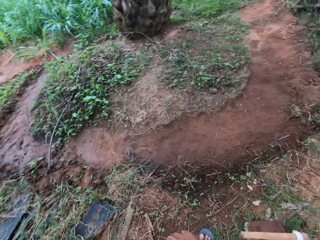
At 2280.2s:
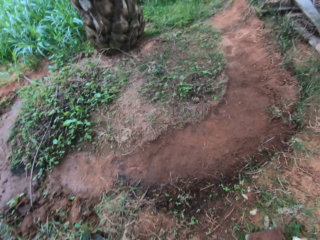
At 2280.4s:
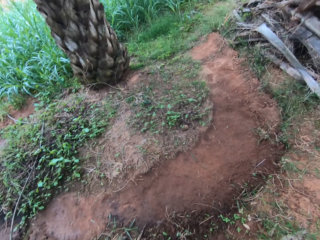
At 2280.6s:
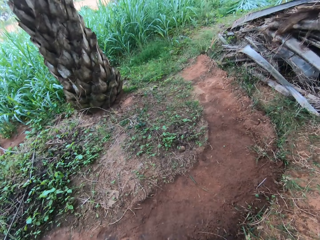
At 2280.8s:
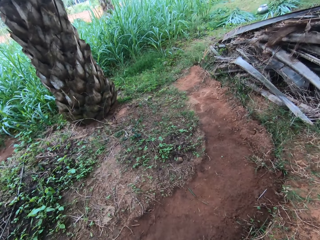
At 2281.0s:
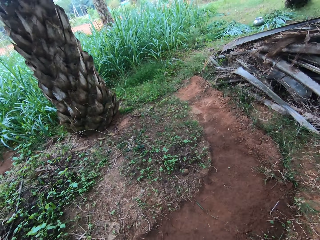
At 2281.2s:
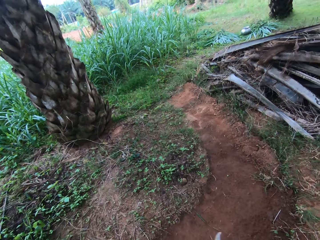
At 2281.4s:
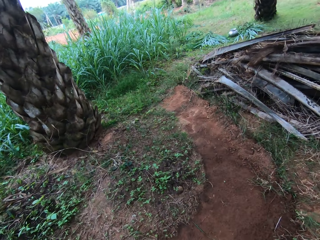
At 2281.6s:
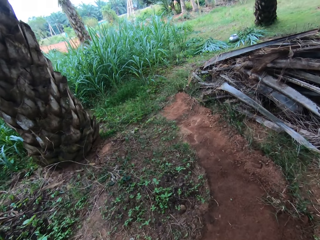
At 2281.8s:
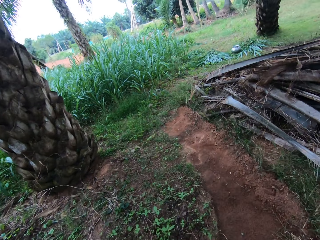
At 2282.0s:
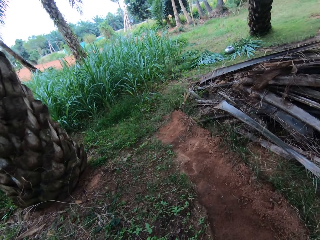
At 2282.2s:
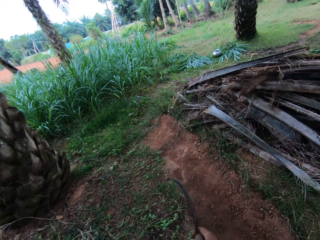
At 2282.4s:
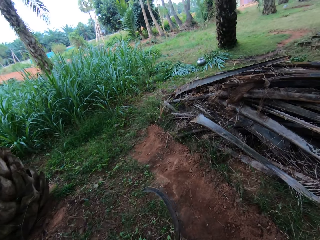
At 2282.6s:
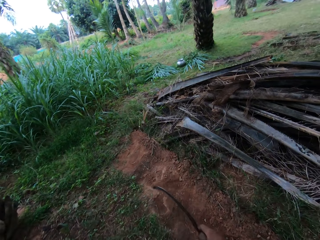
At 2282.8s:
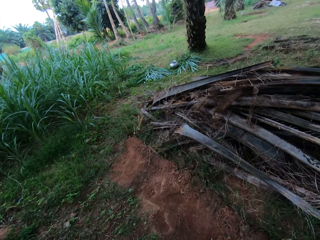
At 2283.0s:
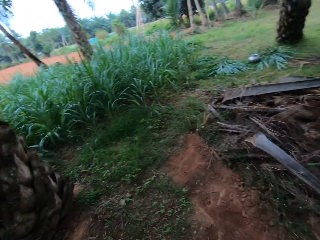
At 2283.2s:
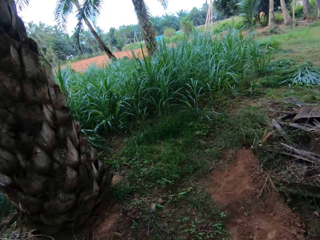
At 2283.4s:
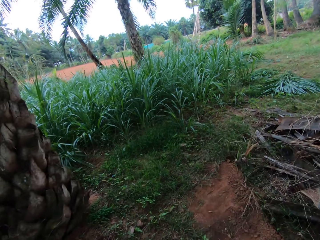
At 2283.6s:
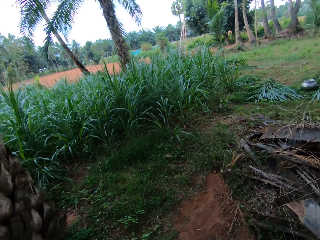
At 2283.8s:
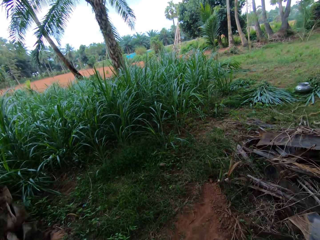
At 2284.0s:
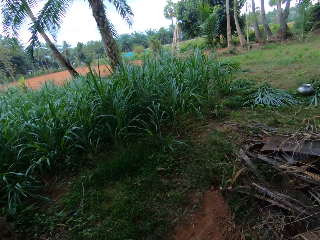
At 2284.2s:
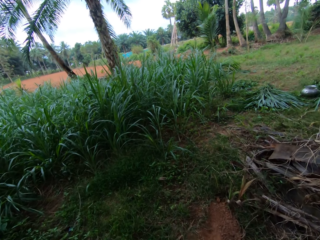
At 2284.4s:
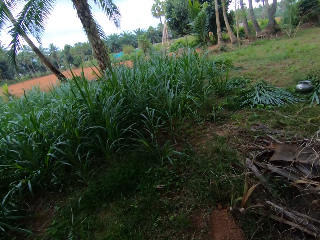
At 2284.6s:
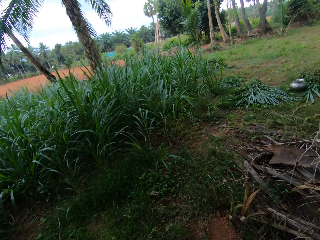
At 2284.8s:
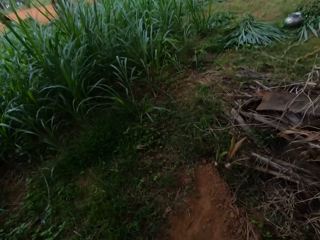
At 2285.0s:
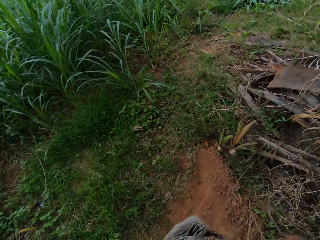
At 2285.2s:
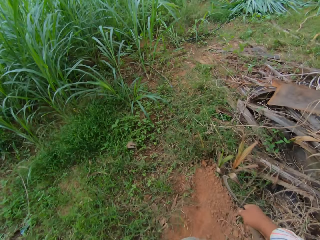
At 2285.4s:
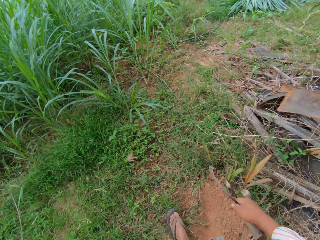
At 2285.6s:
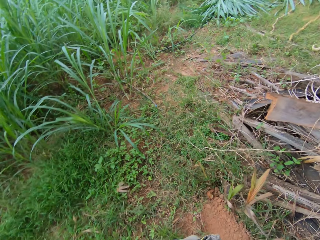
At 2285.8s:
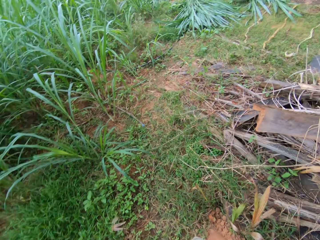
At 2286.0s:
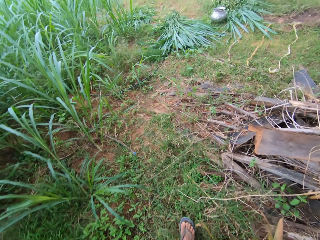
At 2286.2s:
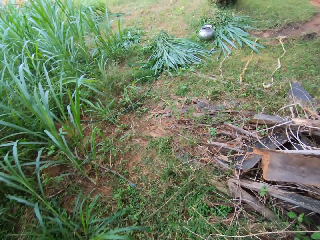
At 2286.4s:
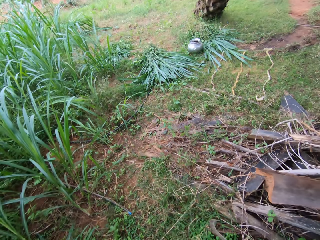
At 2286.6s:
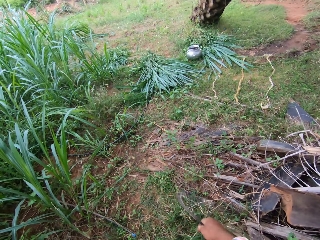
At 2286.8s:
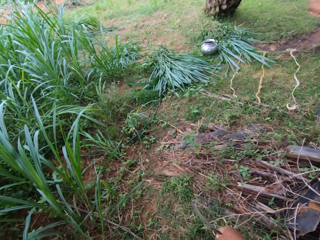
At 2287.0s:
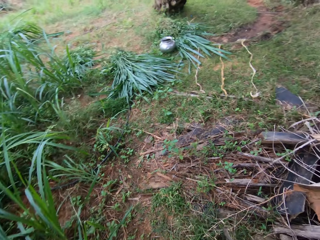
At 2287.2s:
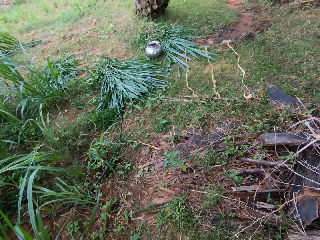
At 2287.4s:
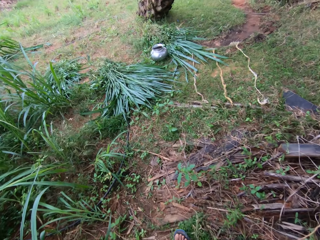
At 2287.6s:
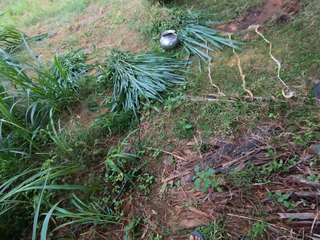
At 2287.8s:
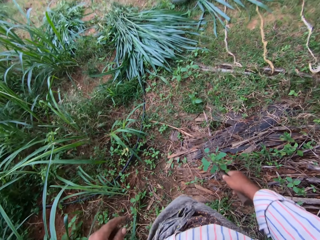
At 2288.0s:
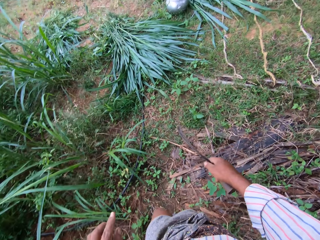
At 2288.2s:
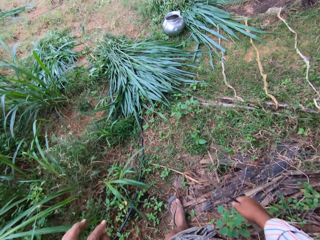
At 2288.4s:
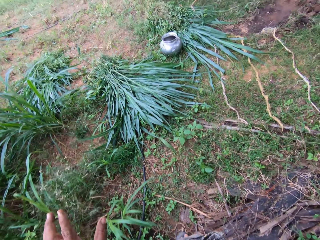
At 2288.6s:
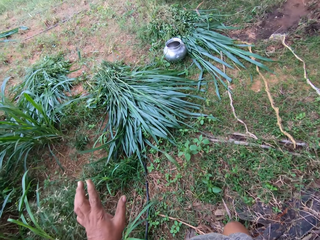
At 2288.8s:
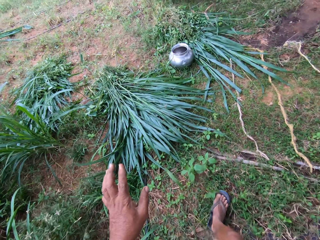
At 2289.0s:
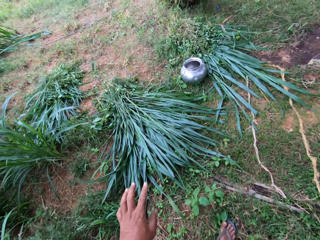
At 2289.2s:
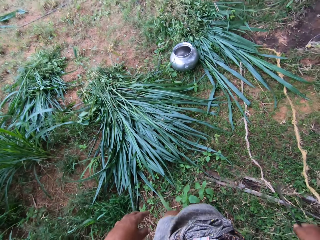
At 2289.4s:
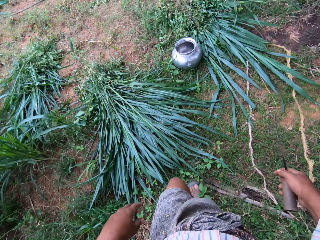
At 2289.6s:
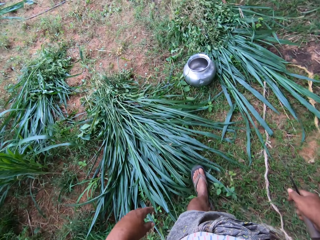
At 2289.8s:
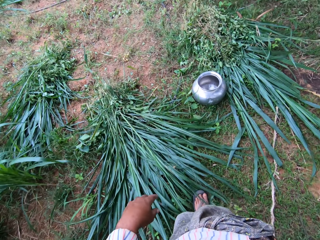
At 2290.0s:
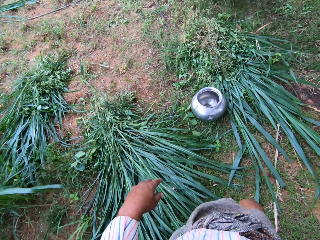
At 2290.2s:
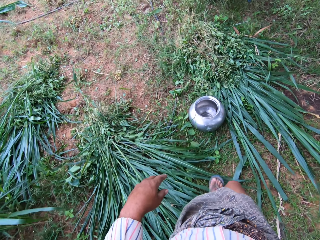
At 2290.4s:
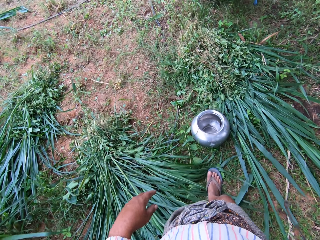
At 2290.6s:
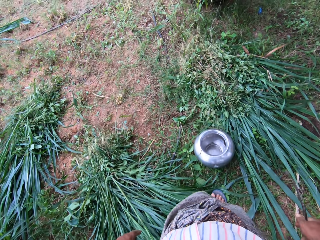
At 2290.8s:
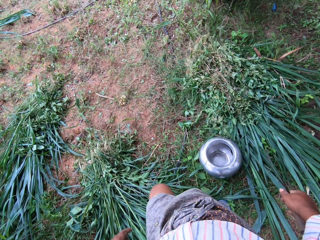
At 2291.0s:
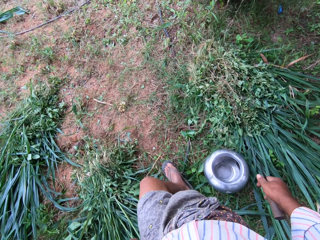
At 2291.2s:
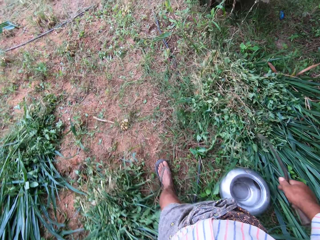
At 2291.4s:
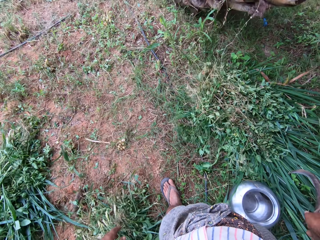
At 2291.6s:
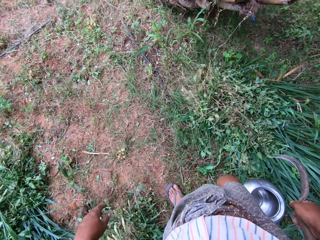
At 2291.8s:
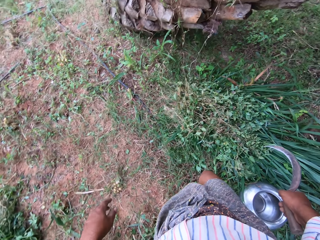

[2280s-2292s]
The camera wearer walks around the compound.

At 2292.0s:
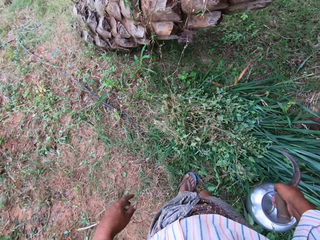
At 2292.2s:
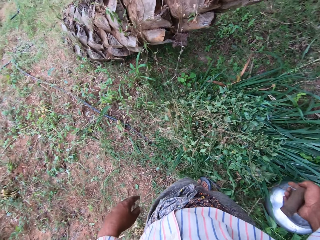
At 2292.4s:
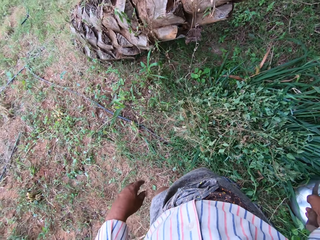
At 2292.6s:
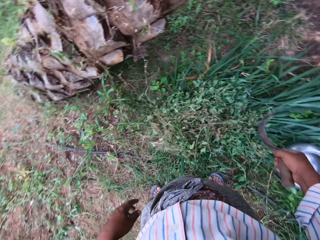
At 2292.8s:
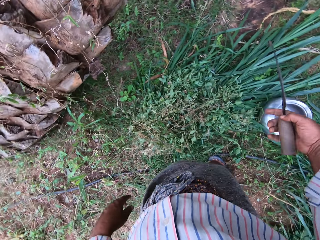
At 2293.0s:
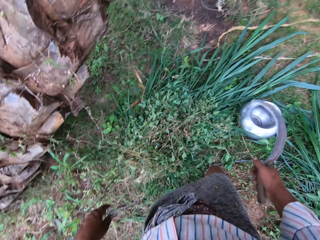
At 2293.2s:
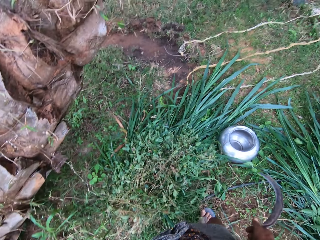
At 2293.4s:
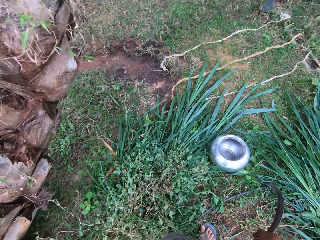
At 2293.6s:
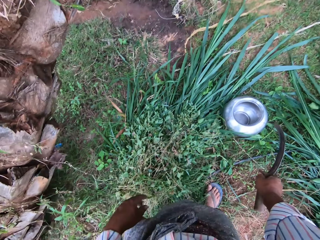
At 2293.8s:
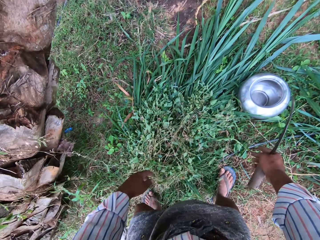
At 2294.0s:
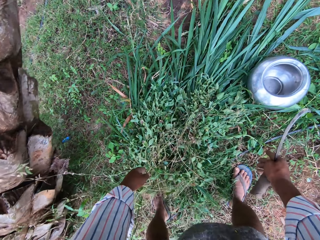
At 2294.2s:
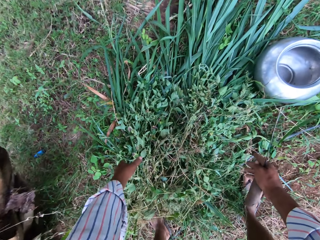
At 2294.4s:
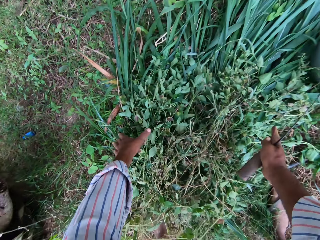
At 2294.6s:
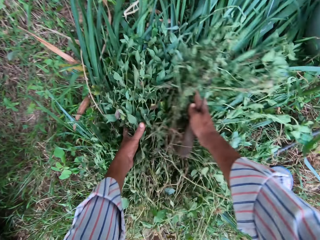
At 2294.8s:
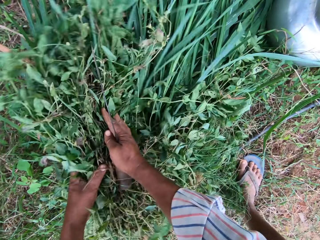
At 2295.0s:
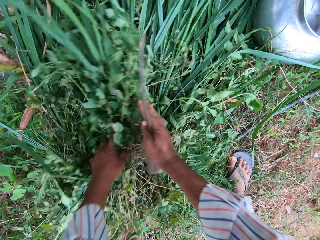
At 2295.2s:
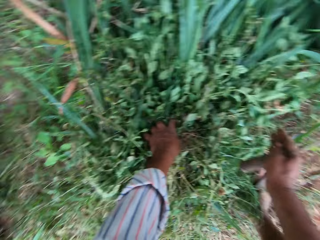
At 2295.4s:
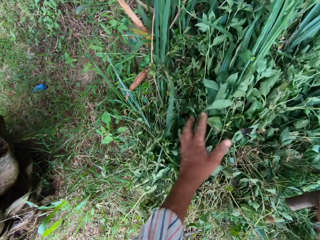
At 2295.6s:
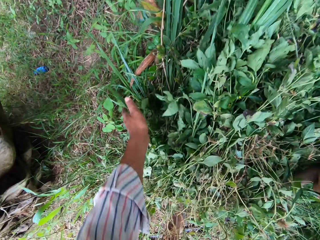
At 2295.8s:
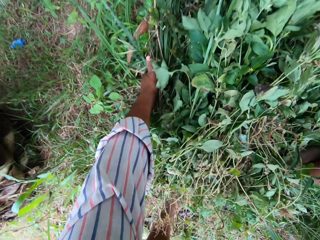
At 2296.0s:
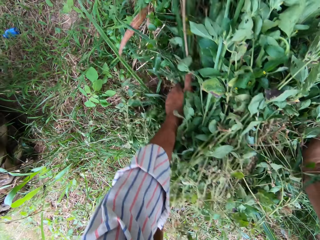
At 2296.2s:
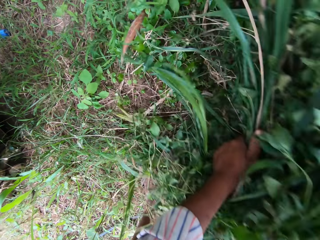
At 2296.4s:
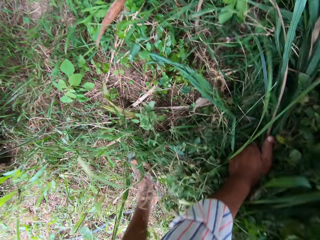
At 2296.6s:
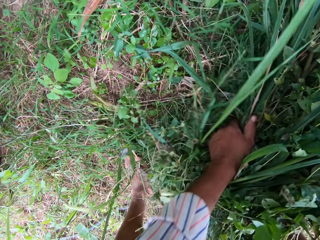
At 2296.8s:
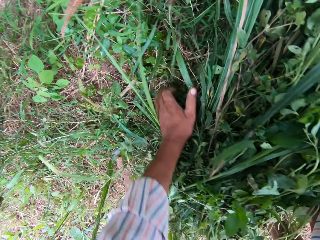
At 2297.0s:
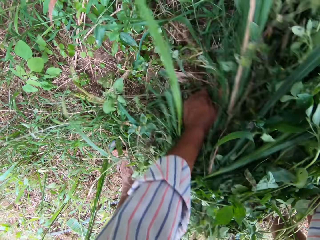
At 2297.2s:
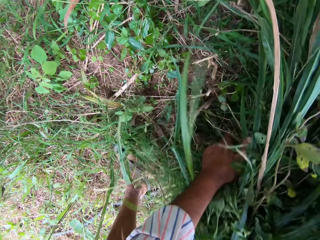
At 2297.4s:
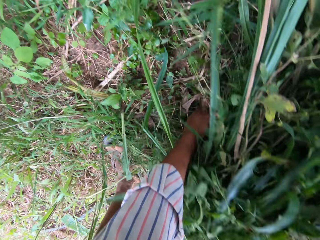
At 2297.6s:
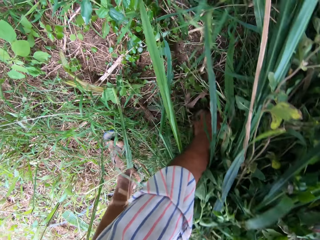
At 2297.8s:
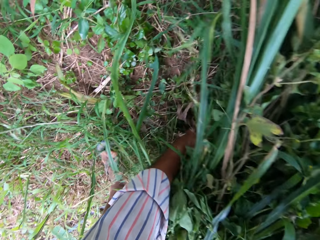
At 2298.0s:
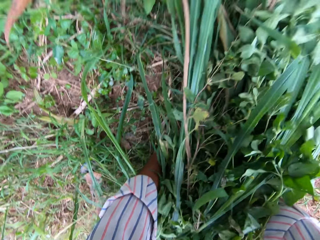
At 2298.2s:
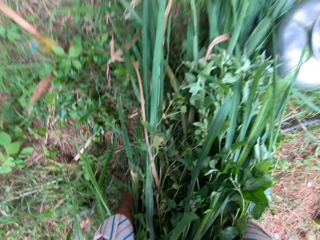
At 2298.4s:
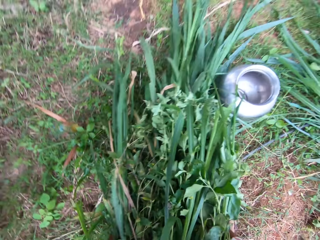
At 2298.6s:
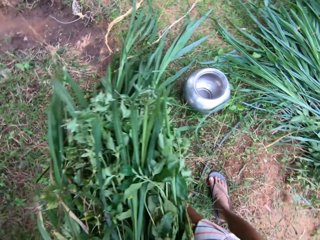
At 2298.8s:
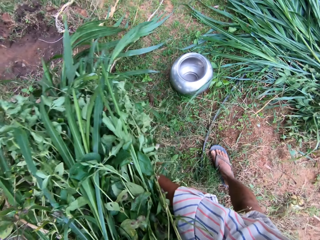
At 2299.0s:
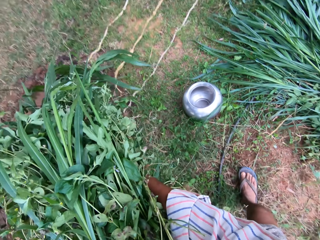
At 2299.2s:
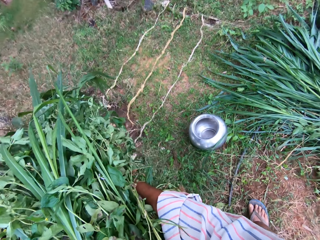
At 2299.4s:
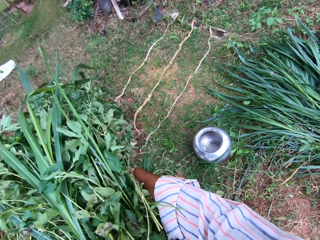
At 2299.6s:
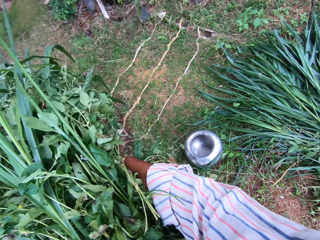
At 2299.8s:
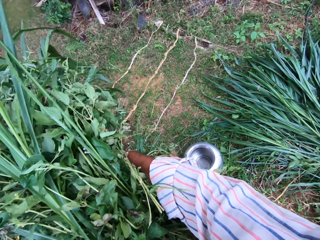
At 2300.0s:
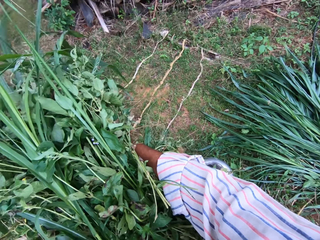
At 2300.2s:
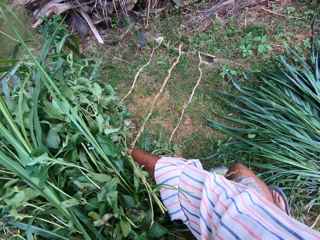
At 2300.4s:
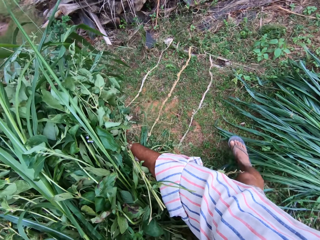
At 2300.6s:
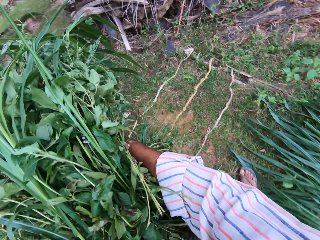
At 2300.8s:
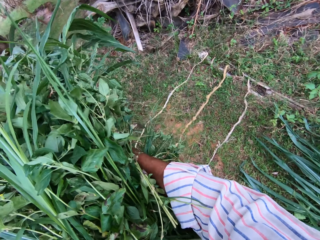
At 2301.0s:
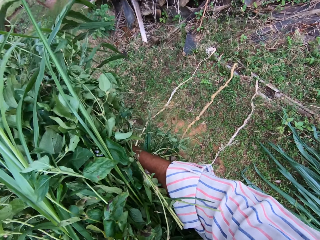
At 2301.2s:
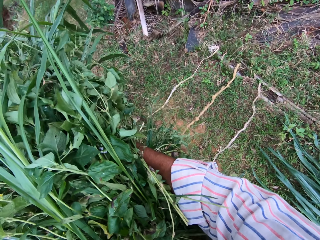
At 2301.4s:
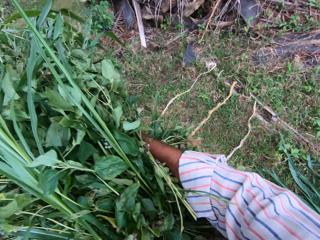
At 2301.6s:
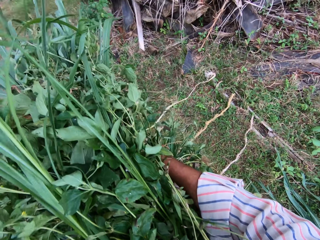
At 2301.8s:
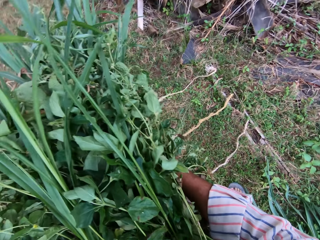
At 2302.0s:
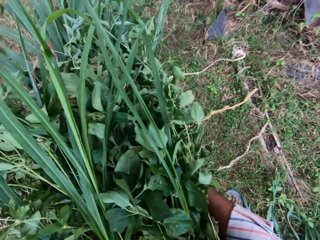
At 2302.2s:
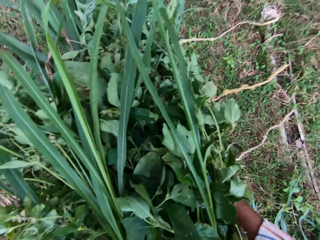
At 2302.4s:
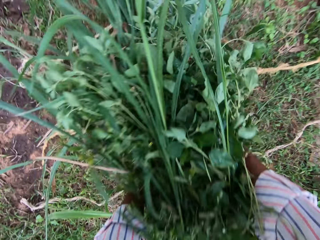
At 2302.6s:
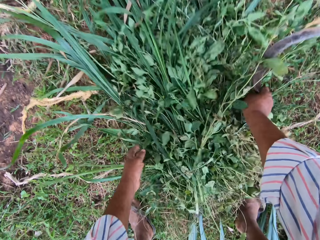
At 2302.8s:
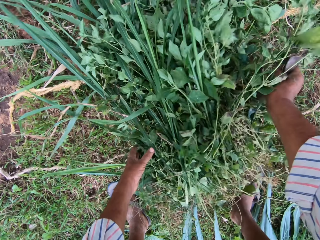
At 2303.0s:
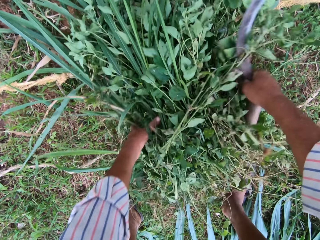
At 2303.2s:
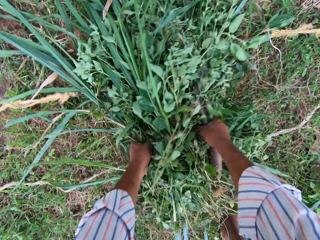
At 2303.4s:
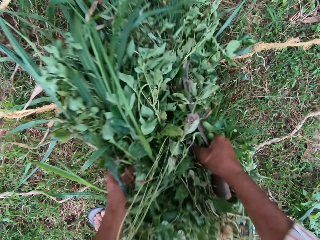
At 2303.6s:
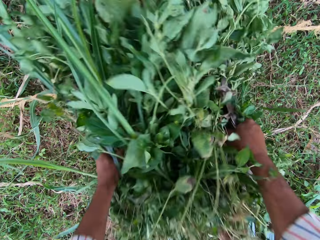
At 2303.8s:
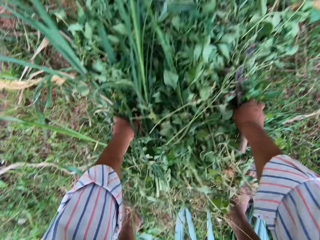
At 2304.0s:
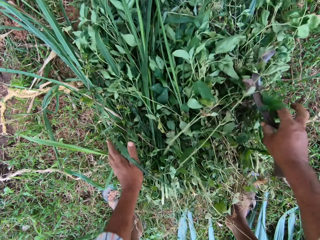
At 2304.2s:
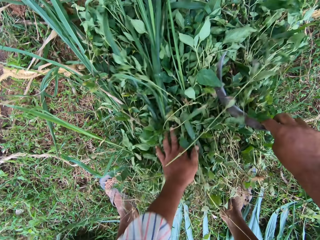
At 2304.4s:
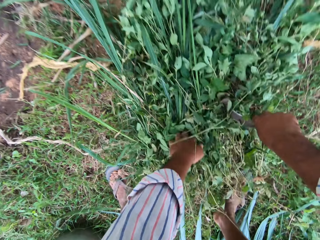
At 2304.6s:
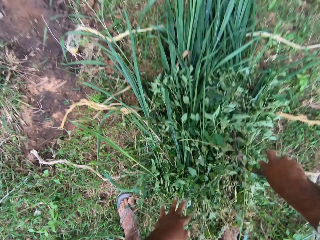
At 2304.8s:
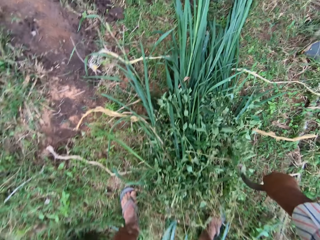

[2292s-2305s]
The camera wearer packs grasses from the floor with both hands. They walk around the compound. They drop the grasses on the floor. They adjust the grasses on the floor.
